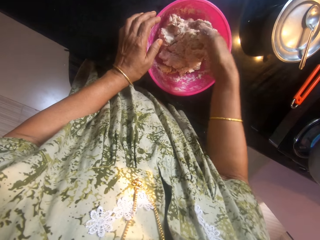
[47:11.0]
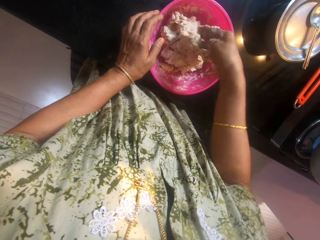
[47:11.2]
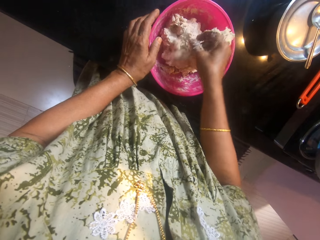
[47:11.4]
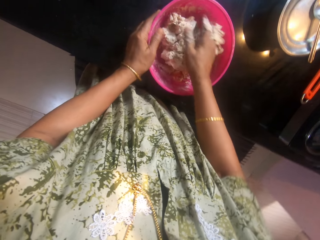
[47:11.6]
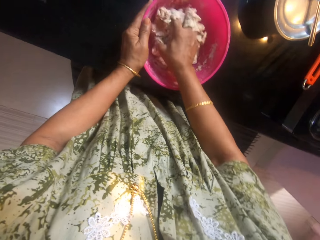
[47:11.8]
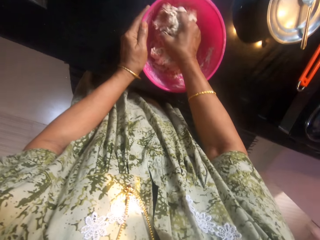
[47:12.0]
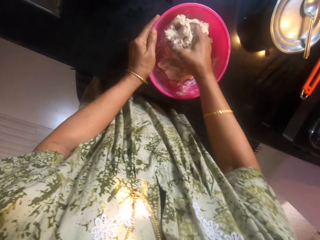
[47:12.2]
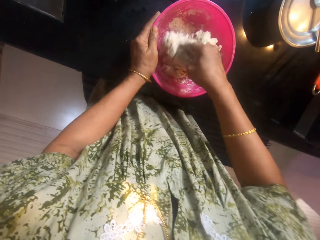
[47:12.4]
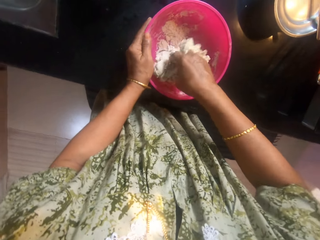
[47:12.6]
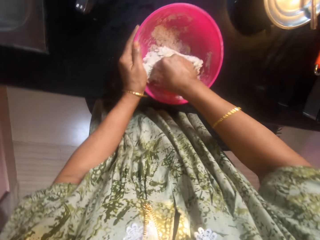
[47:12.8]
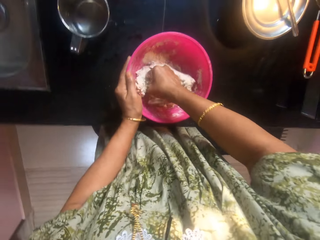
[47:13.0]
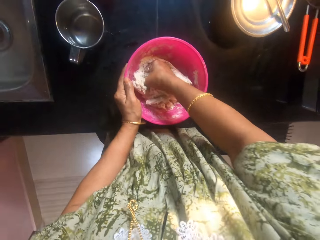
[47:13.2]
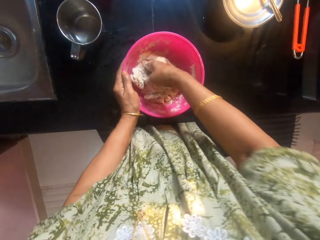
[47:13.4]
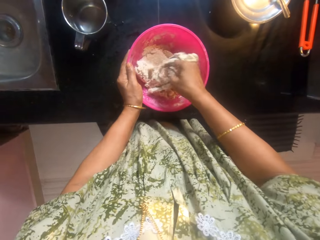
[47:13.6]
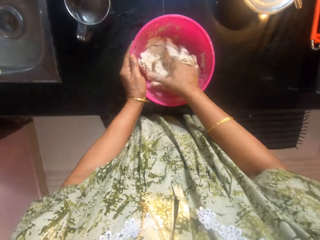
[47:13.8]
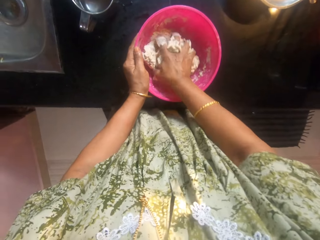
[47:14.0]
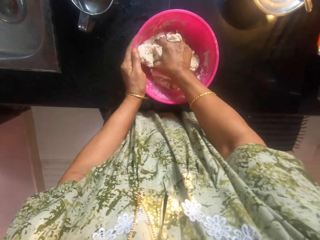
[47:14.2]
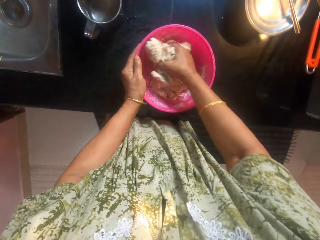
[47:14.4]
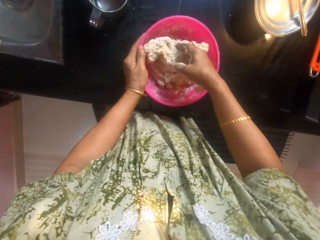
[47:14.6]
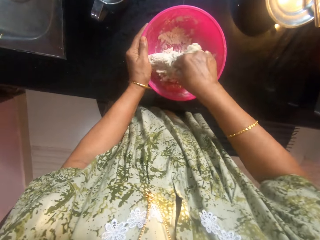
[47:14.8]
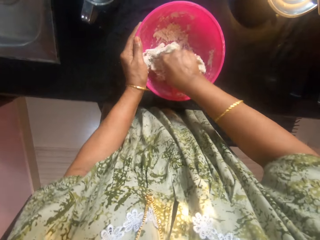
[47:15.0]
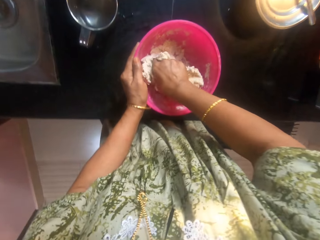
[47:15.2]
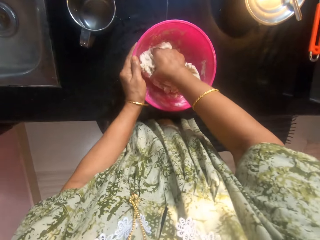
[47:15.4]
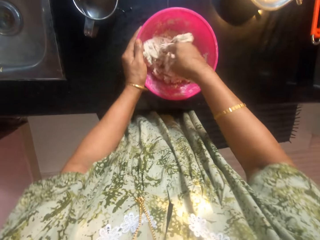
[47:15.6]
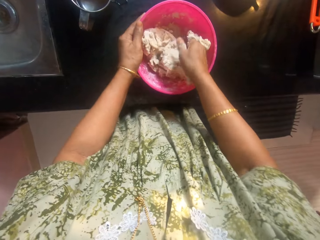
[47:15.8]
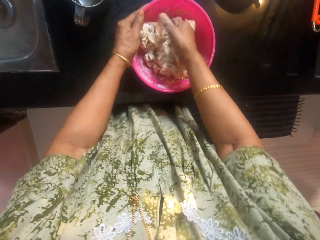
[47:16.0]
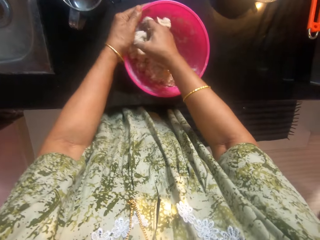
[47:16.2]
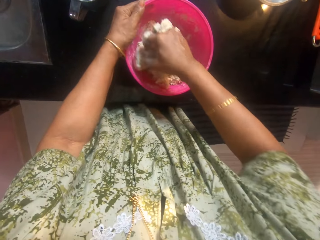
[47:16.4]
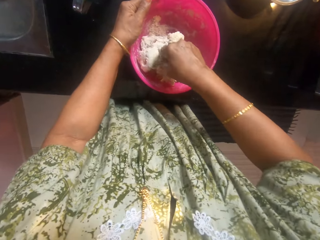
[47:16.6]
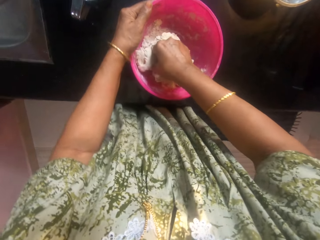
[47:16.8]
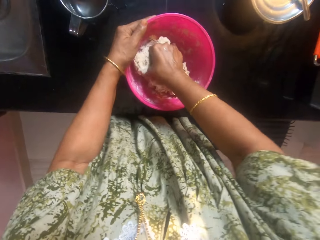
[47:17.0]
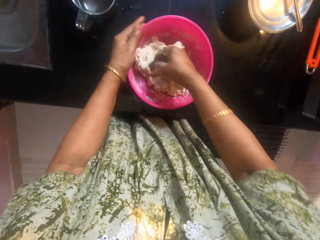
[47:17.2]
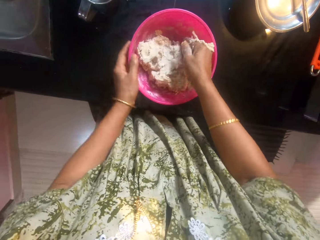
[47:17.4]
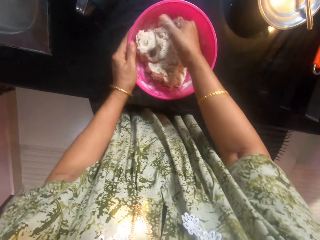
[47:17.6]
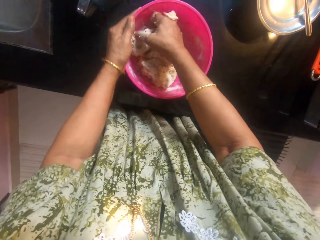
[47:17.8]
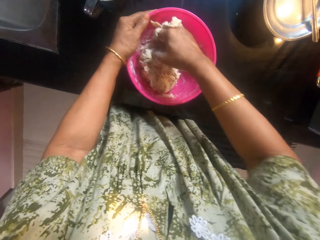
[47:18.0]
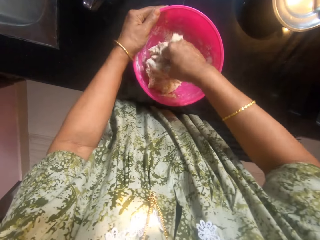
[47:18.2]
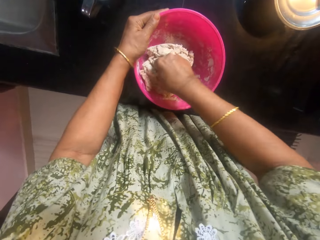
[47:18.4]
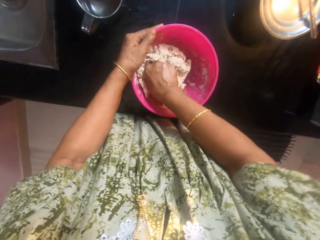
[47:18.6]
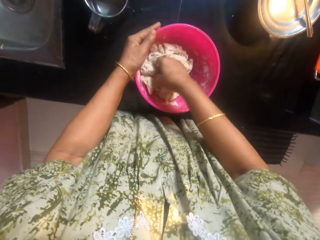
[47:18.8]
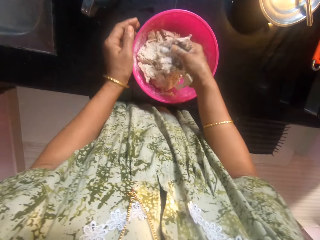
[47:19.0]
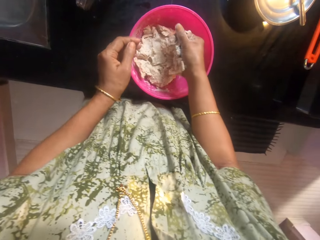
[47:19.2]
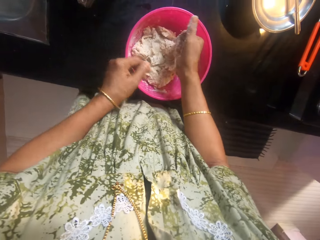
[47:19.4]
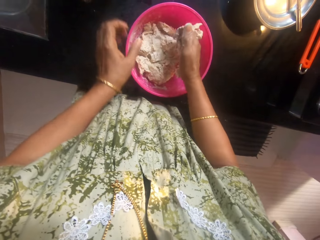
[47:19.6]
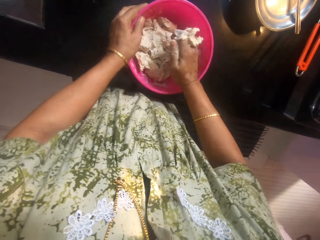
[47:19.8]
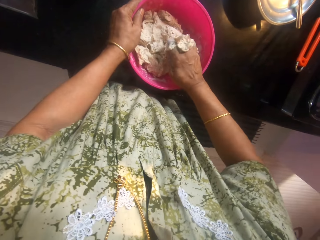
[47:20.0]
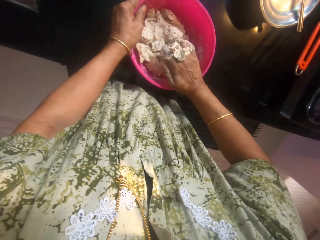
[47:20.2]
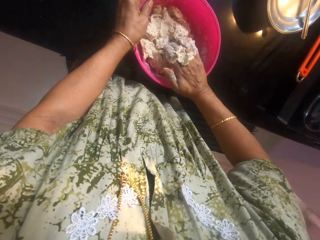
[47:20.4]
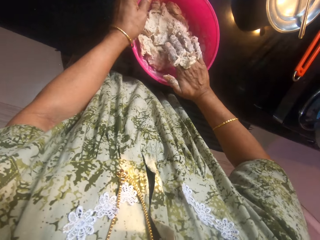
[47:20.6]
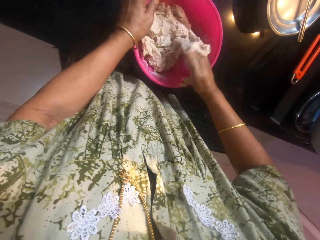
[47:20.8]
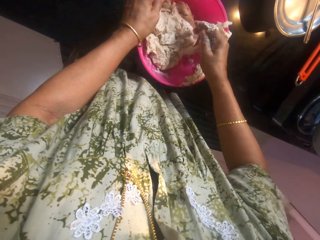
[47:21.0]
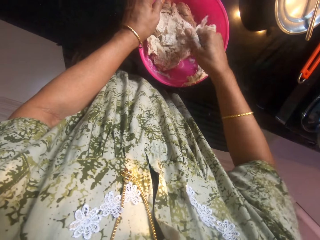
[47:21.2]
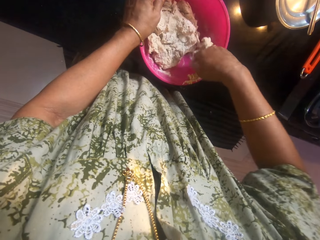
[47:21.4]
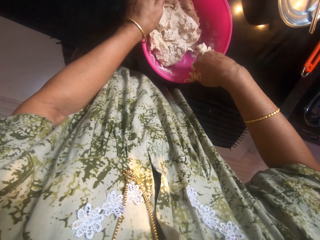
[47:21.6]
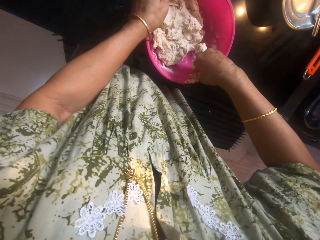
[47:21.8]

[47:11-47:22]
The camera wearer kneads a dough in a bowl. They press the dough in the hand. They scoop the dough in the hand with the bowl.

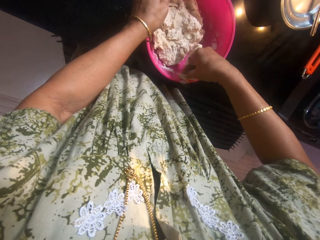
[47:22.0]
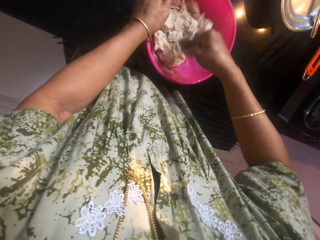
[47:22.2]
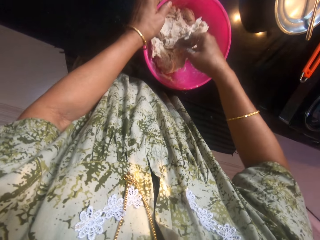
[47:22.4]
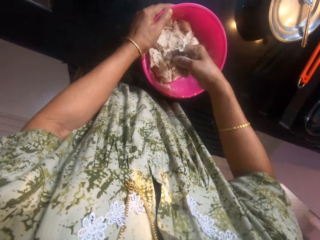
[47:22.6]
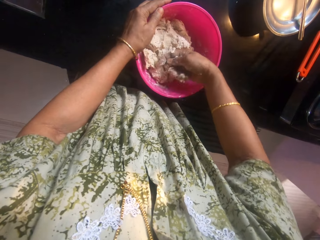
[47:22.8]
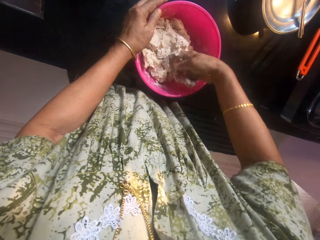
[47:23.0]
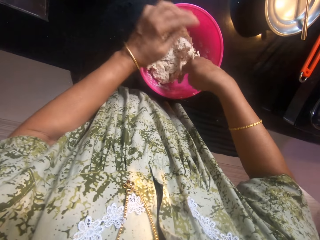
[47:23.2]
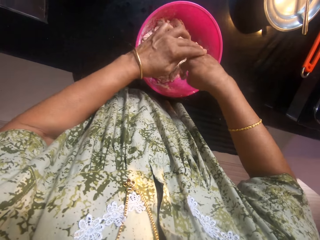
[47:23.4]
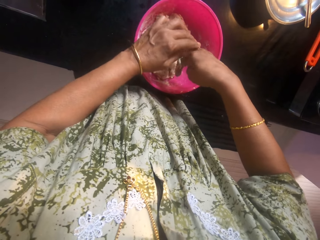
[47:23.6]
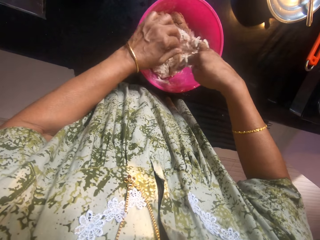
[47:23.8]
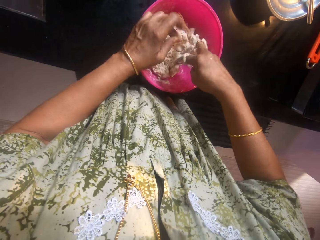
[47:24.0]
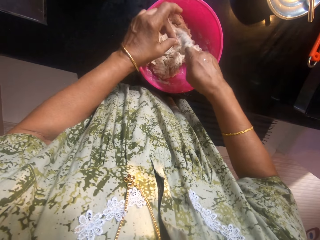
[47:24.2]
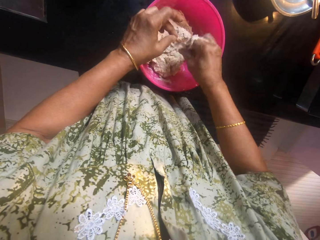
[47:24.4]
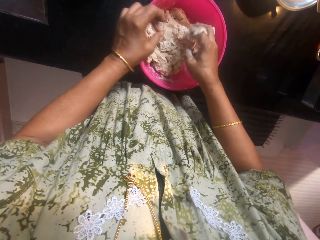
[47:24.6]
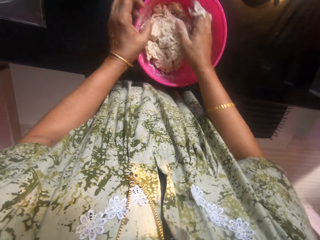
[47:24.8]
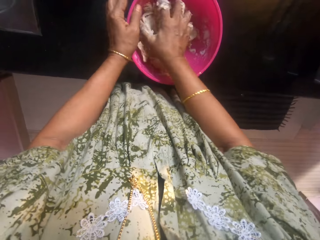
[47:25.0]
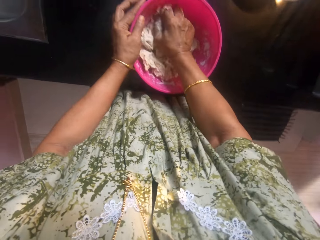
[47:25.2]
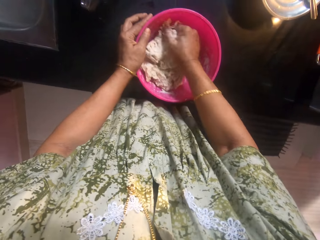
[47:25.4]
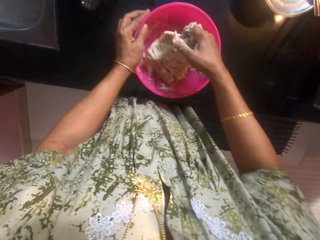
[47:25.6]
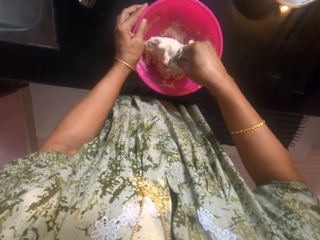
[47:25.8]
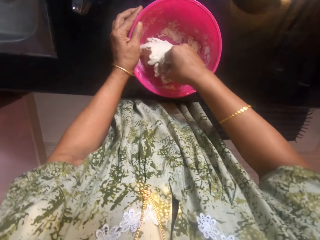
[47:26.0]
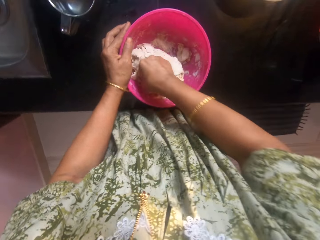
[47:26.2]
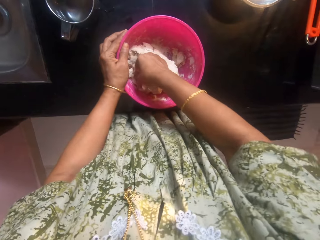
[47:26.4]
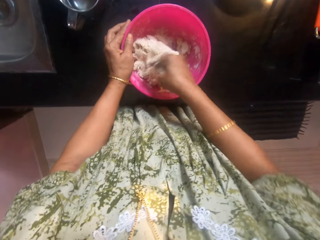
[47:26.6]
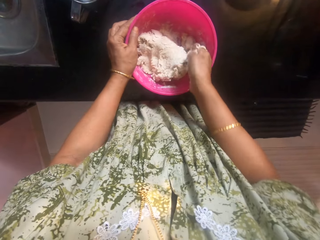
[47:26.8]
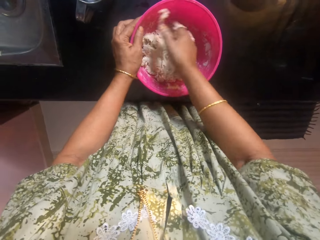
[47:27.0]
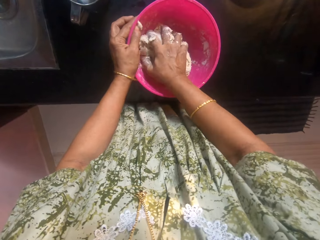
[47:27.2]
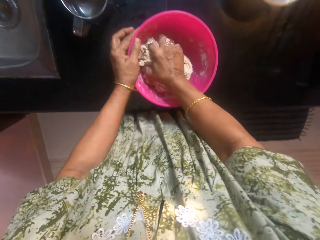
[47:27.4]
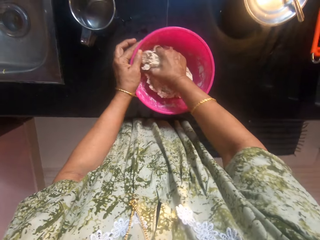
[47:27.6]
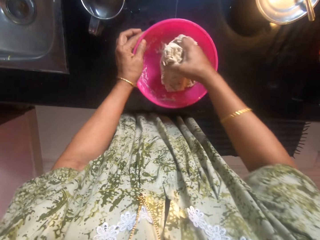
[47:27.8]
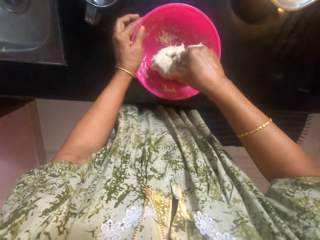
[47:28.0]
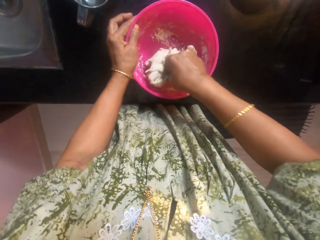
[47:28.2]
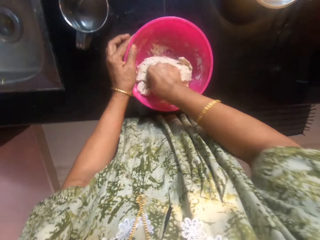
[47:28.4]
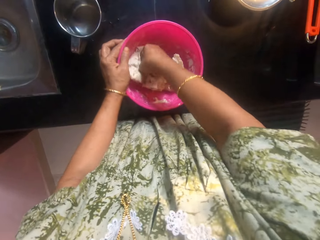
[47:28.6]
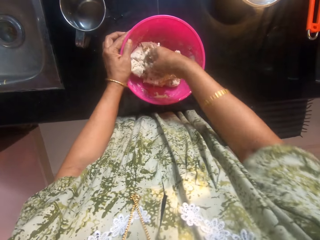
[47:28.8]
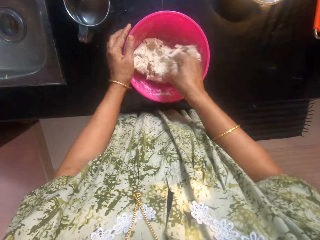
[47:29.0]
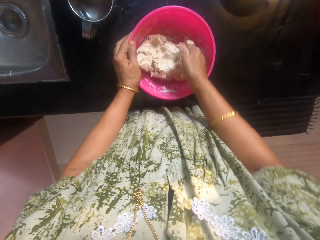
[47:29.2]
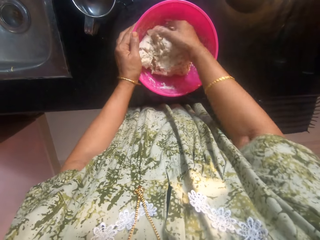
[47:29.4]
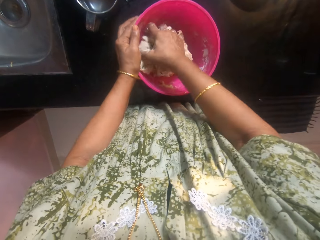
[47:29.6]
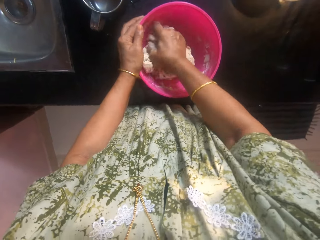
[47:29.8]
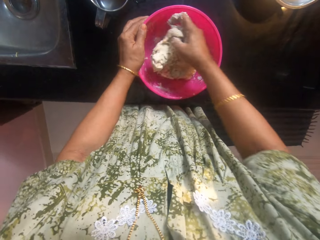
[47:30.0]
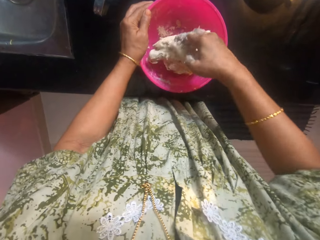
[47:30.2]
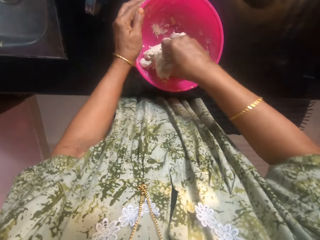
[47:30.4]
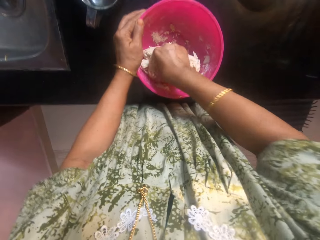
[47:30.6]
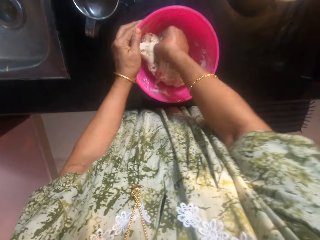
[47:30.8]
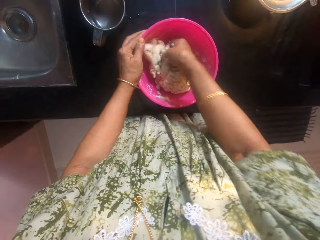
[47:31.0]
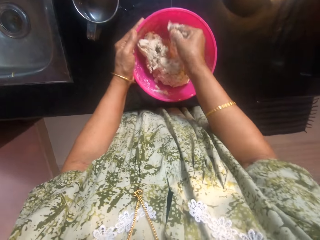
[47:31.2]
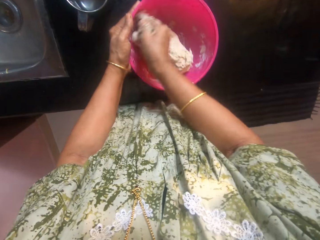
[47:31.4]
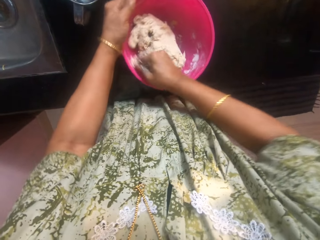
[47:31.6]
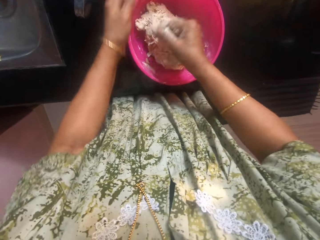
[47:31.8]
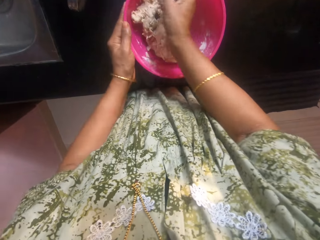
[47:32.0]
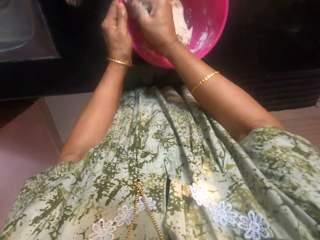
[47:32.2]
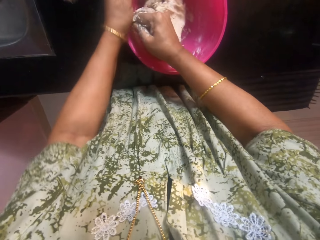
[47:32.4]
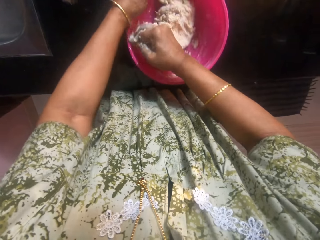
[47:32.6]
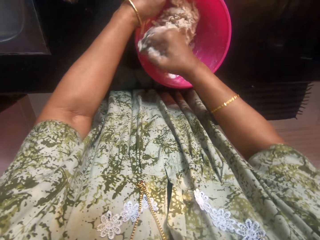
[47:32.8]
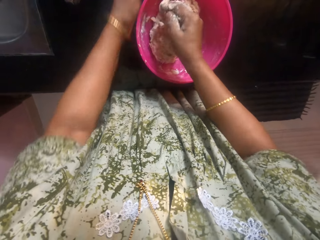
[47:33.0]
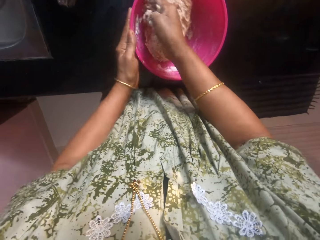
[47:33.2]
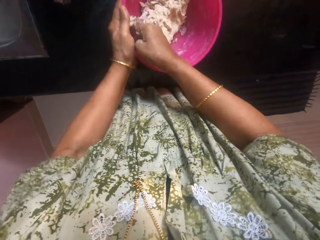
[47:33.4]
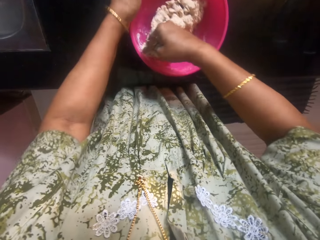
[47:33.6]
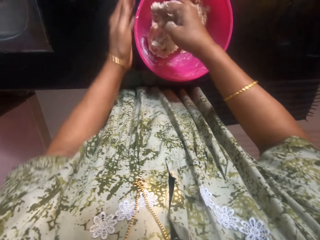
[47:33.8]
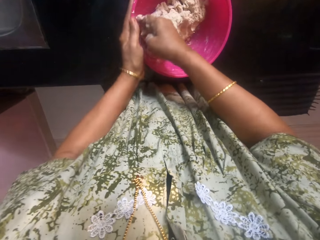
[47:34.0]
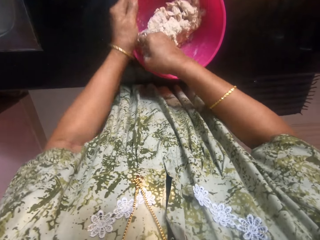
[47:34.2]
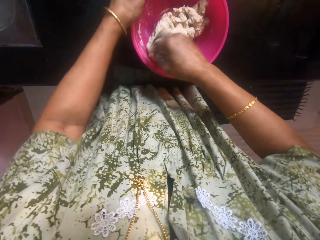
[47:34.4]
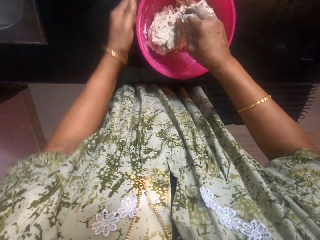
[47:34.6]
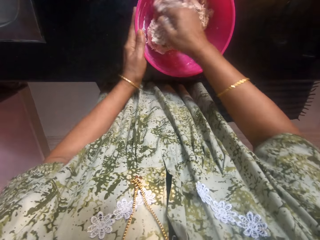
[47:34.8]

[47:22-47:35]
The camera wearer picks up the dough in the bowl rim. They put the dough in the bowl. They press a finger on the dough. They wipe the dough on the hand. They move their fingers. They knead the dough in the bowl. They scoop the dough around the bowl with the hand. They turn the bowl on the countertop.
